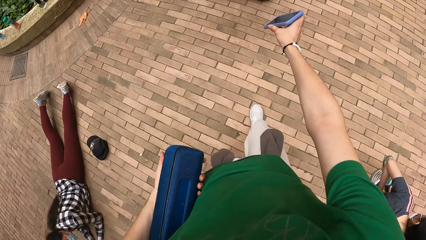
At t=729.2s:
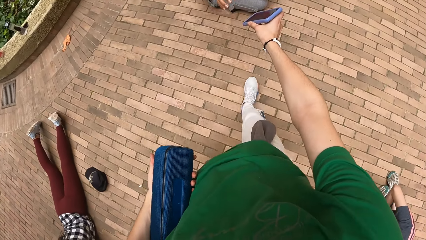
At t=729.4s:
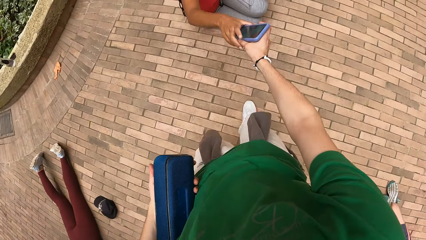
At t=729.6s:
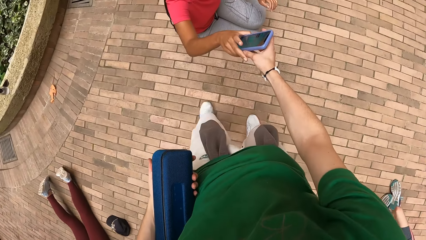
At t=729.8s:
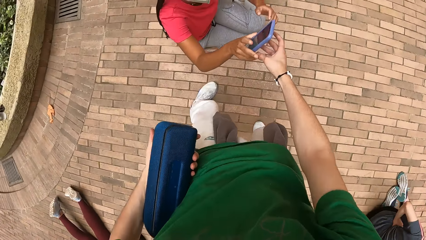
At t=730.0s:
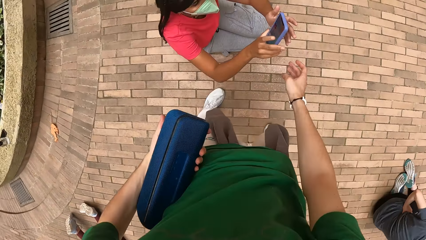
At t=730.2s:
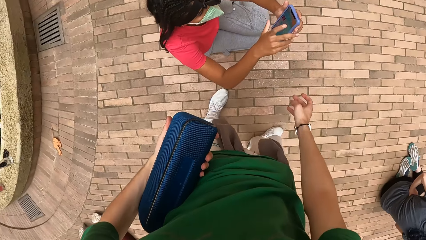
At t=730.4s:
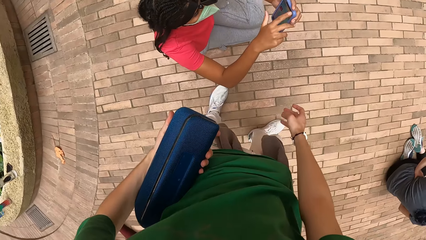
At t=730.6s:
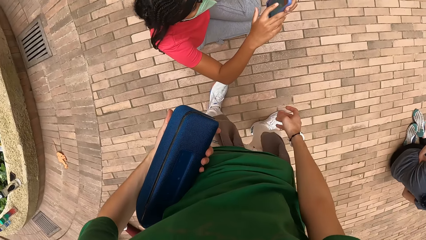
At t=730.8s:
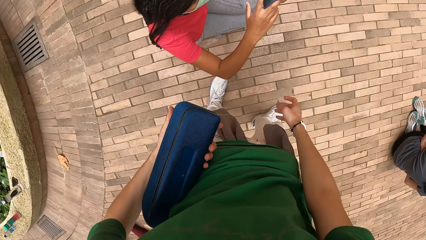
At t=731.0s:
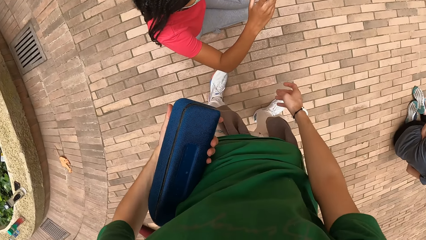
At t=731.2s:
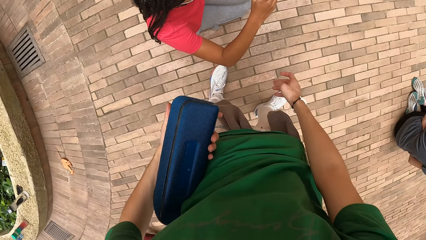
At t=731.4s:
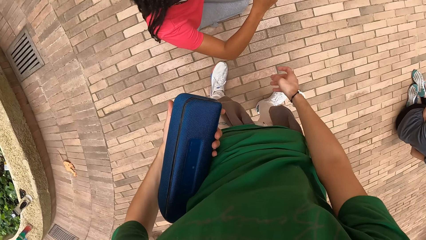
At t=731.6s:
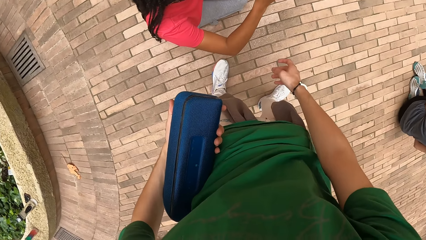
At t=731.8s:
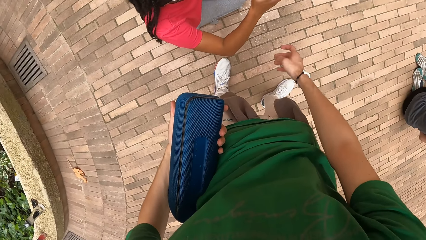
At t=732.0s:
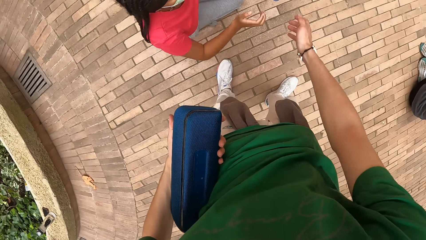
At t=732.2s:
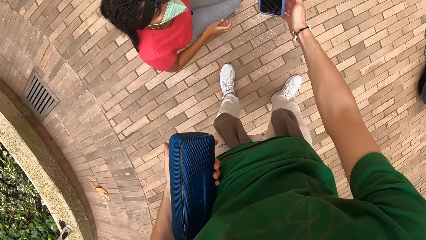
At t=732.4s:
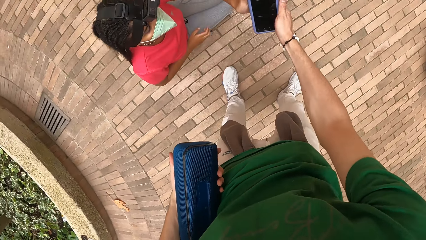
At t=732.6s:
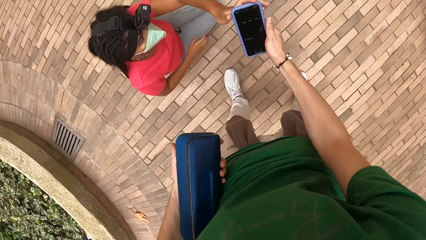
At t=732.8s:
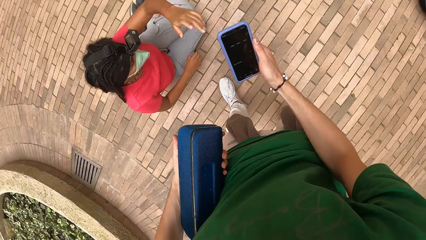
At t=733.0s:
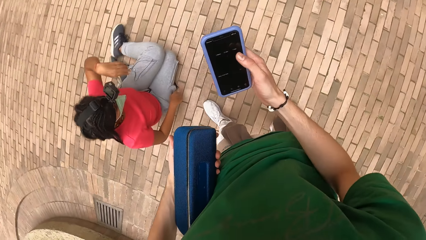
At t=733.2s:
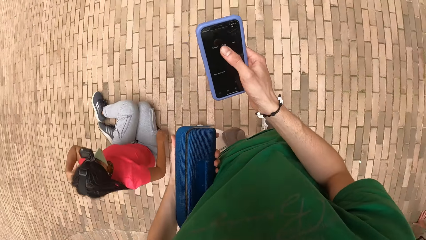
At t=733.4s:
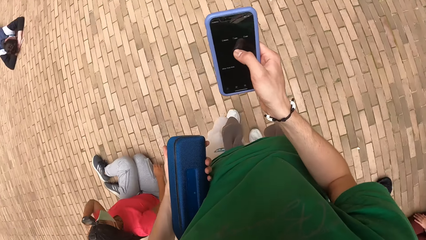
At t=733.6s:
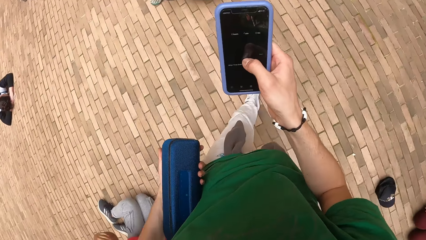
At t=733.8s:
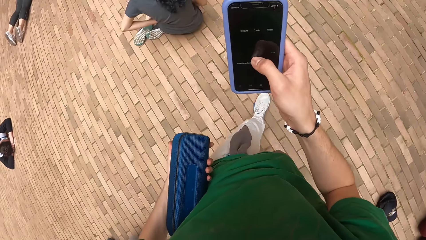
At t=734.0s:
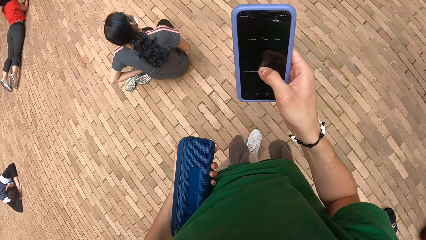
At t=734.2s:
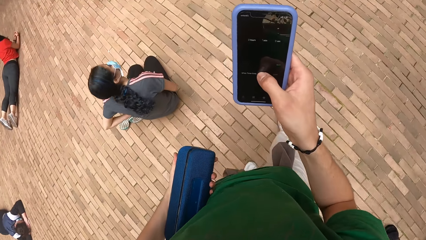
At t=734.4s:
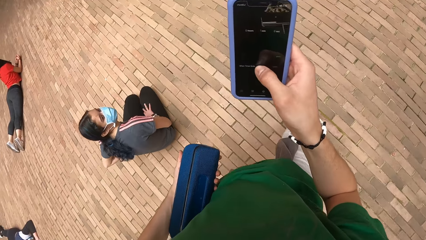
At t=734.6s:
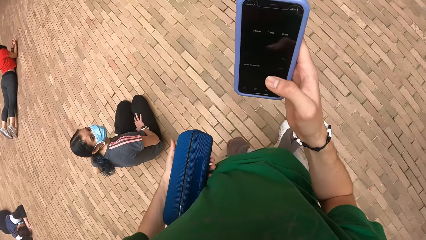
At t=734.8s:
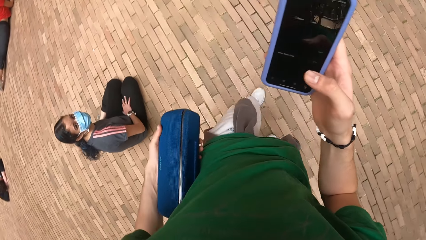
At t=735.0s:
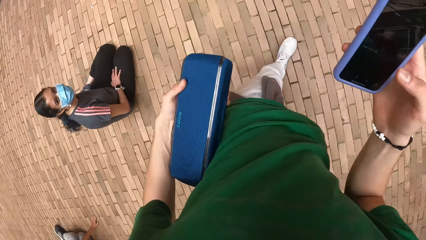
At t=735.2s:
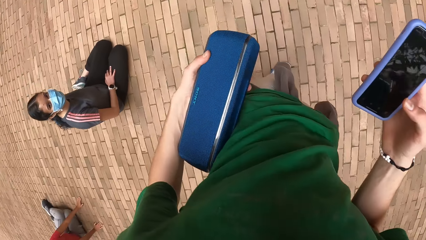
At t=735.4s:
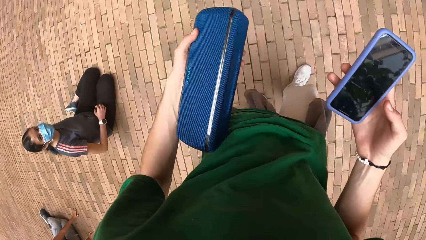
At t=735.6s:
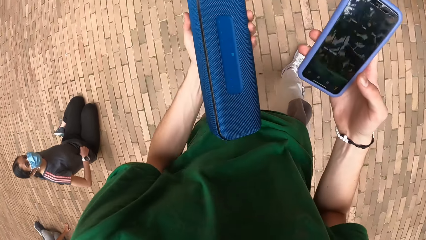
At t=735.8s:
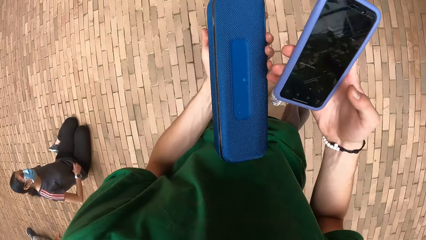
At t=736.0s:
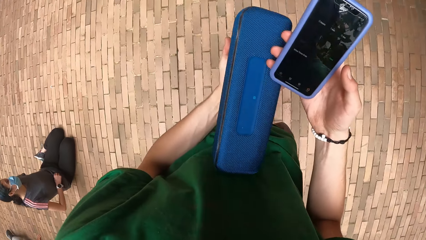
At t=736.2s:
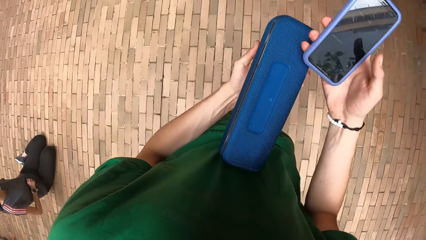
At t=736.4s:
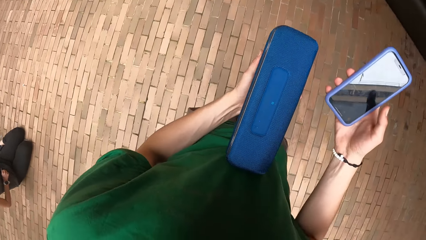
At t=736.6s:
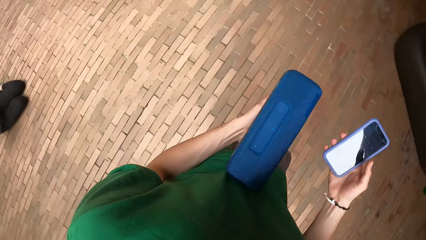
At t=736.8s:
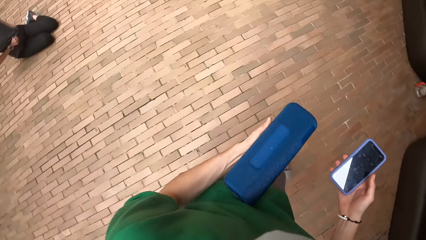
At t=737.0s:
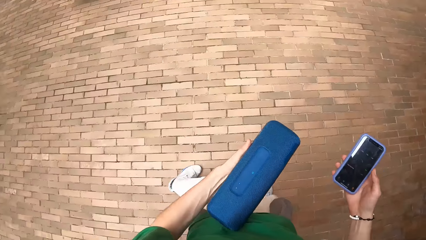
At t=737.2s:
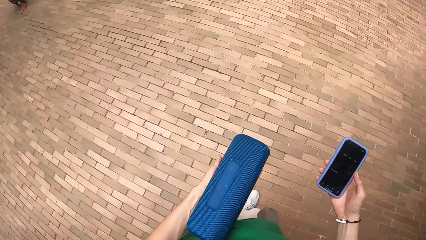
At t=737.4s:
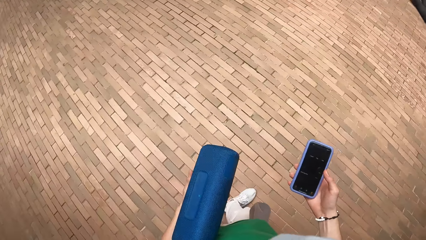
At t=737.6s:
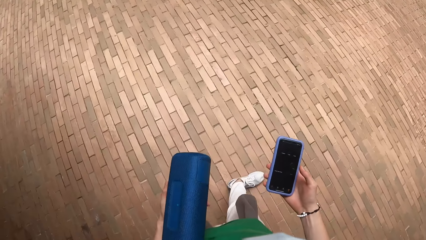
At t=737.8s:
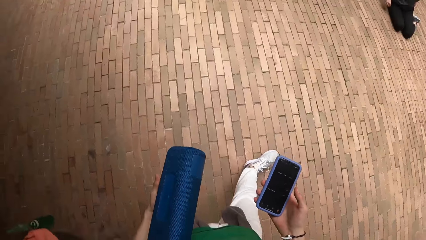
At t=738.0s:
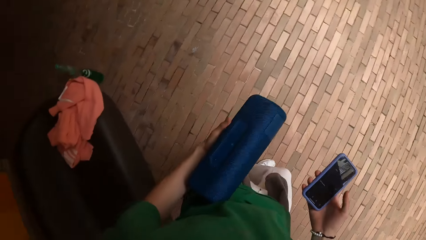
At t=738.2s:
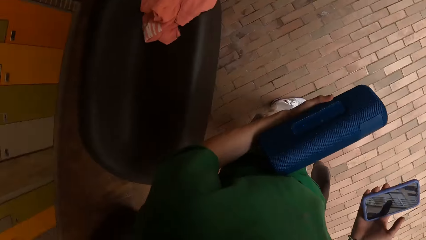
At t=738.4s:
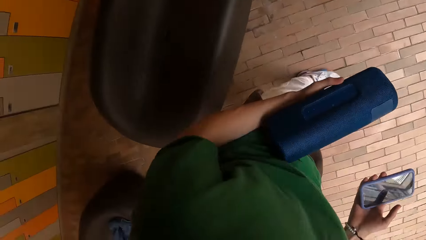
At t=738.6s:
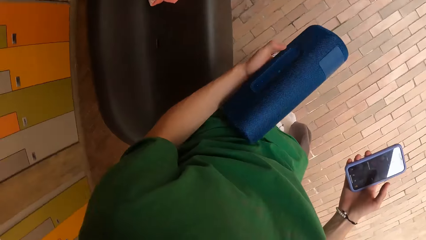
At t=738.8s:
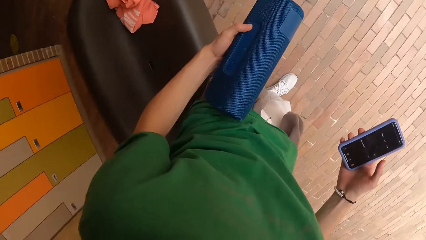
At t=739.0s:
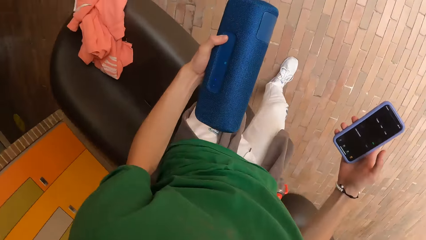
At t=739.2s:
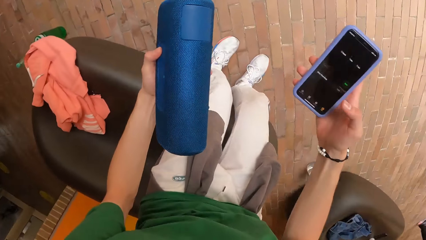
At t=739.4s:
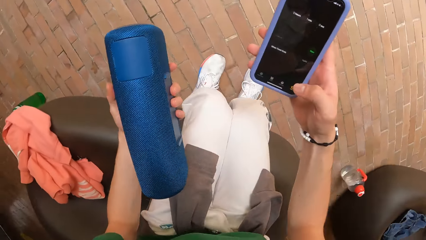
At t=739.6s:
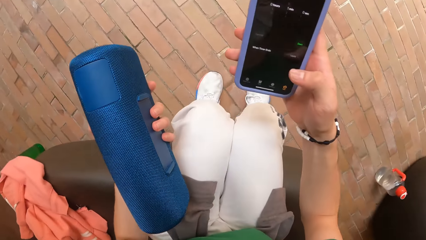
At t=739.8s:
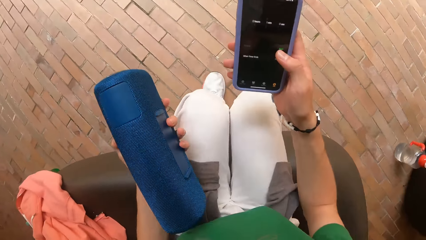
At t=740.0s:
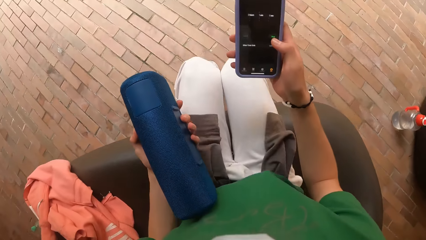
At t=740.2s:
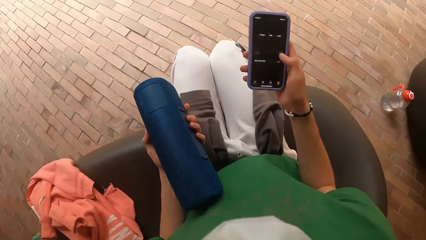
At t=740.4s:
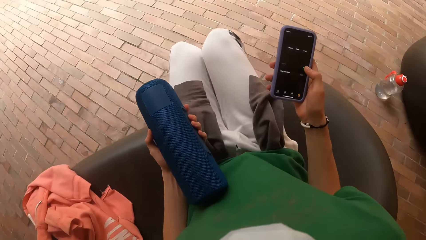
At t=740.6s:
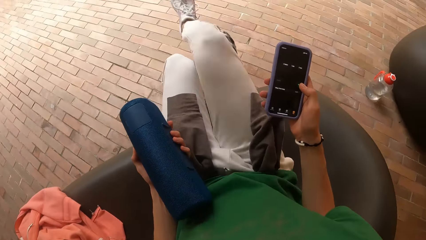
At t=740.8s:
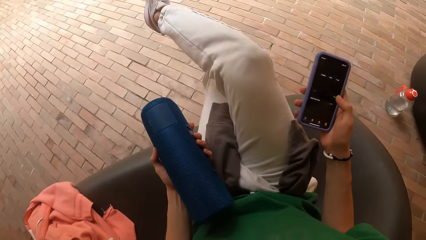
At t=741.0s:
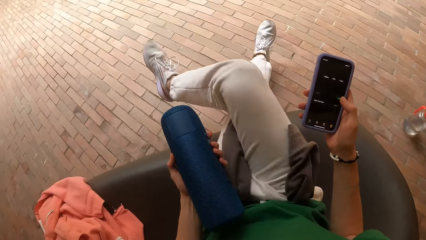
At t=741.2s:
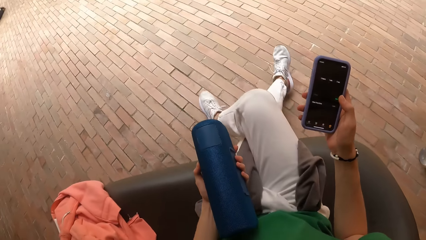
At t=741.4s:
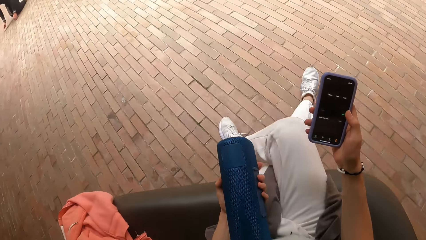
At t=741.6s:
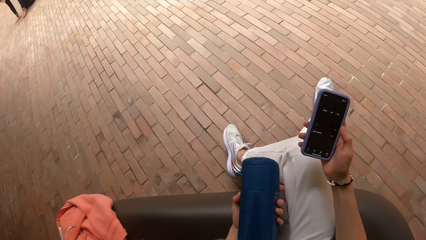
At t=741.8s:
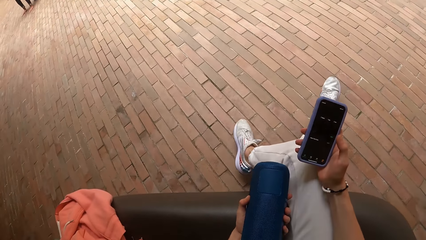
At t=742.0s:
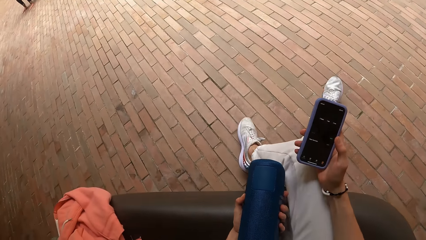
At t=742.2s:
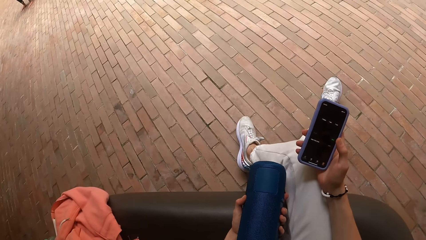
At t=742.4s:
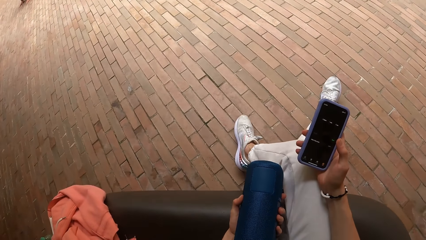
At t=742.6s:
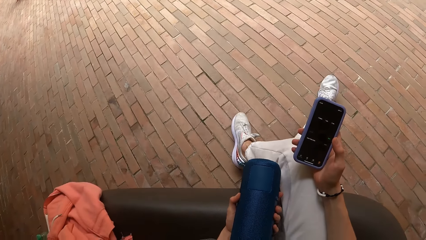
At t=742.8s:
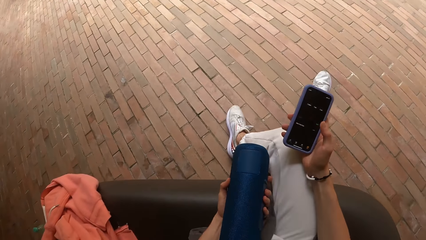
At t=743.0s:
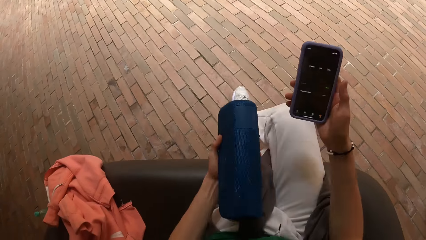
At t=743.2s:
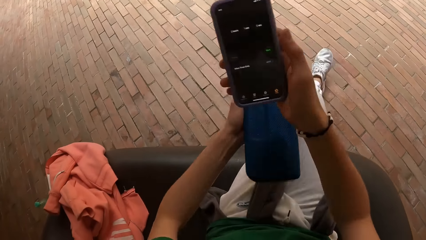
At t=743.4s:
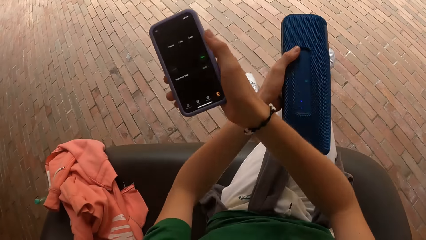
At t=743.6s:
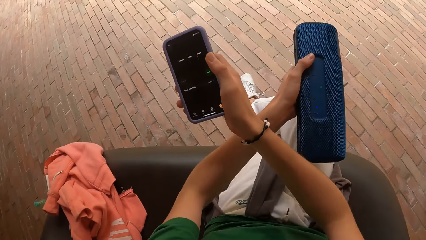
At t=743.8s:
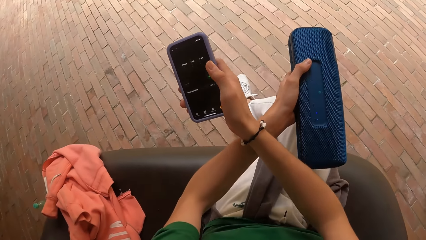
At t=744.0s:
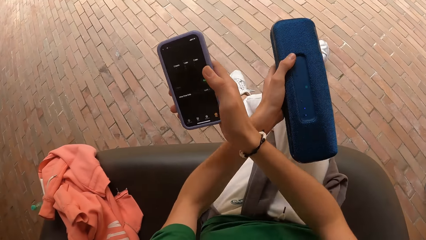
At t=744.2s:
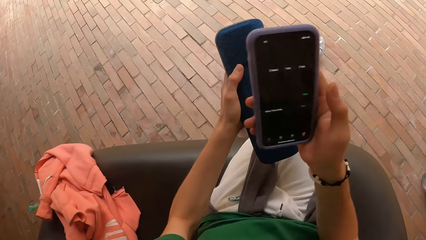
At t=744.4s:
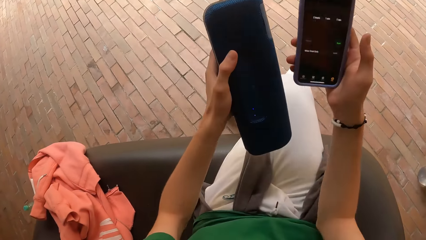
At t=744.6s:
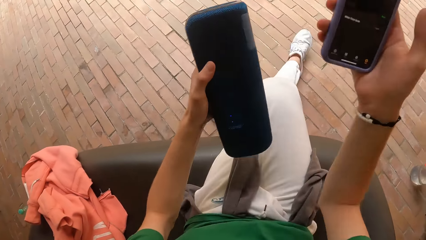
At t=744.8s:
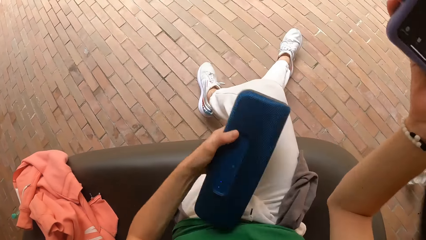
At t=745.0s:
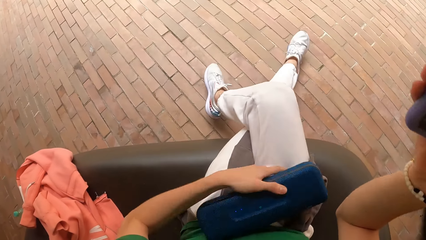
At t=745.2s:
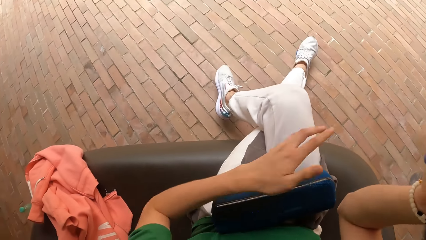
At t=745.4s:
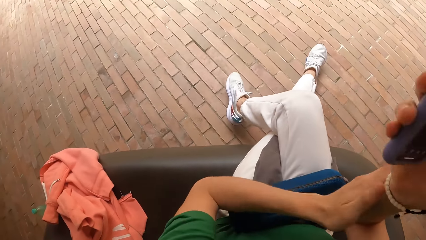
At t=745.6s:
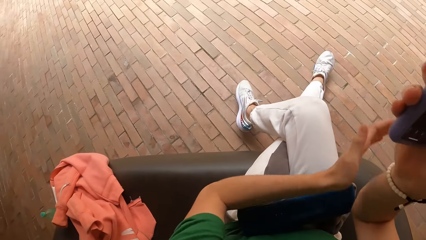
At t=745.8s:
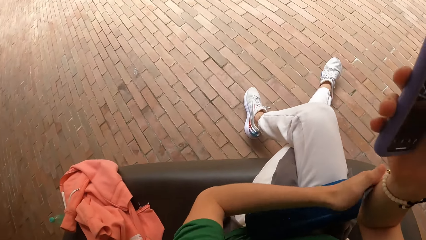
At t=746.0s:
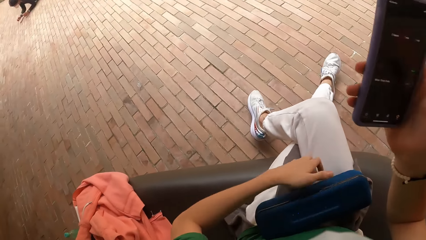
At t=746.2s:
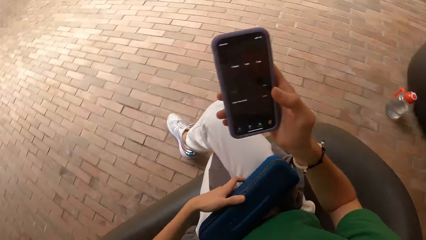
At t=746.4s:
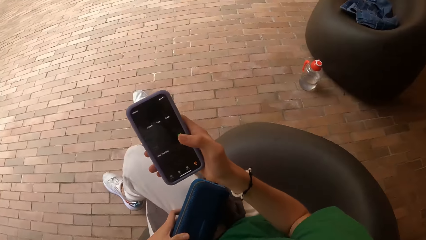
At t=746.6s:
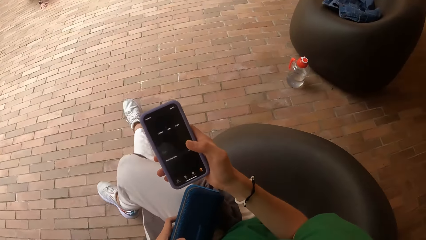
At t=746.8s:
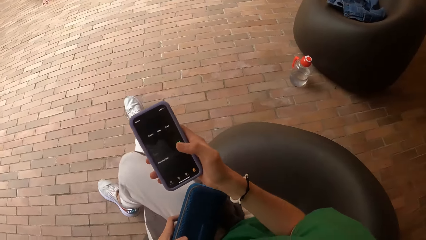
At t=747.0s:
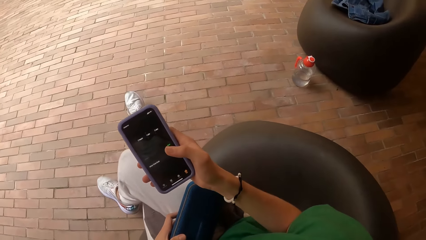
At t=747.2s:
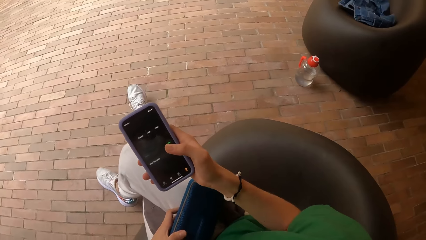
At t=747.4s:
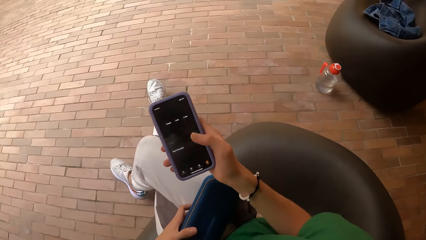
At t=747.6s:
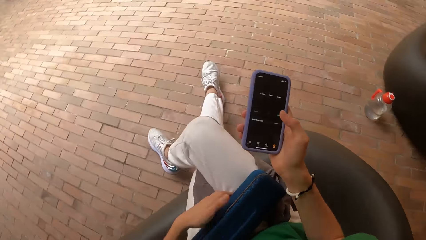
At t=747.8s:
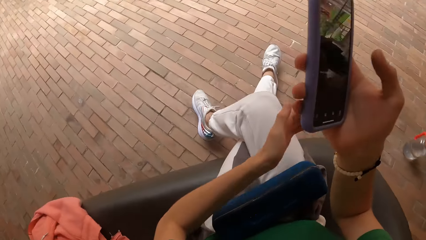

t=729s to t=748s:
A woman collects a phone from the camera wearer with her right hand. The woman operates the phone with both hands. The camera wearer collects the phone from the woman with her right hand. She operates the phone with her right hand. She walks around the room, sits on a chair, and crosses her right leg over her left leg. She puts the radio on the lap. She hits the hand.
